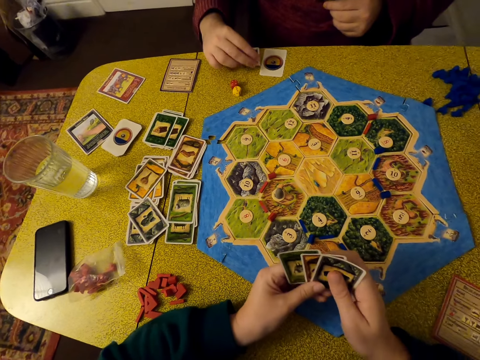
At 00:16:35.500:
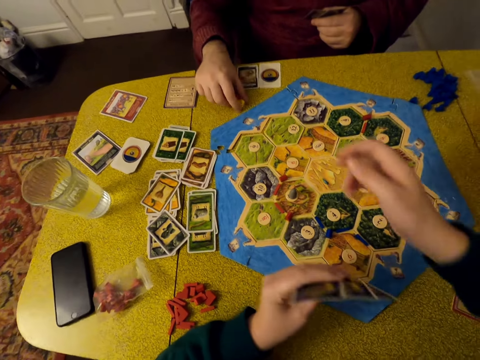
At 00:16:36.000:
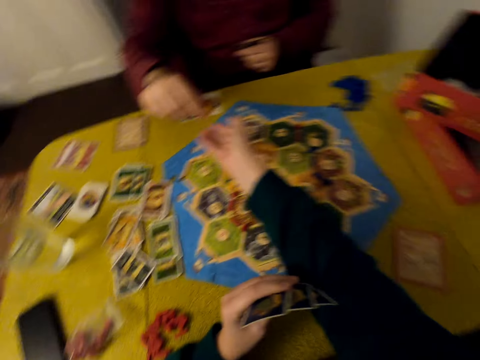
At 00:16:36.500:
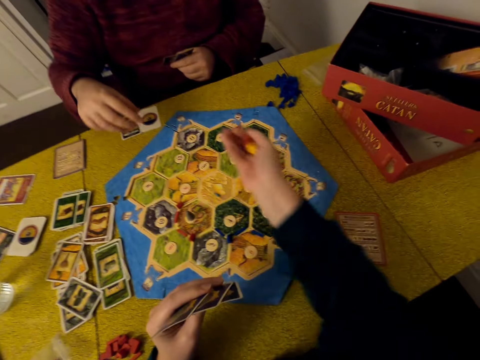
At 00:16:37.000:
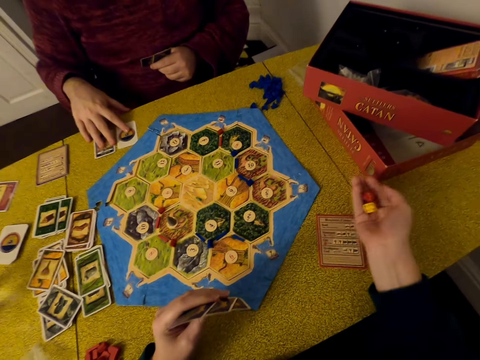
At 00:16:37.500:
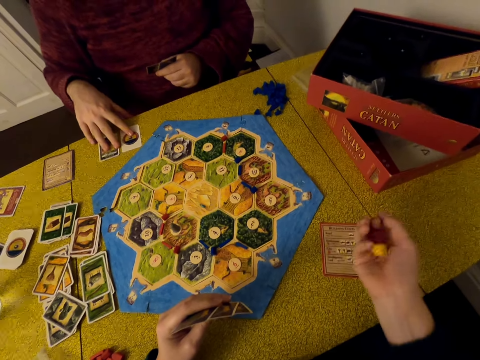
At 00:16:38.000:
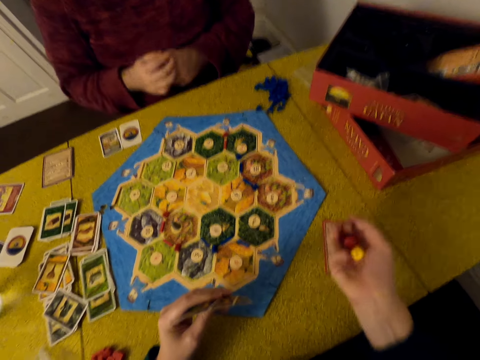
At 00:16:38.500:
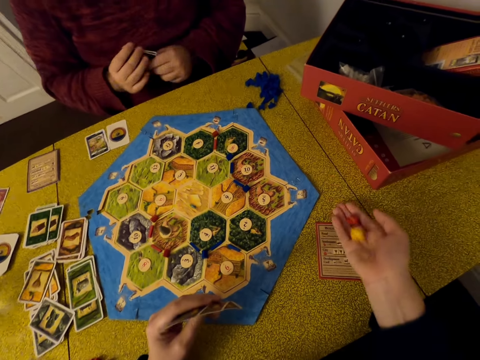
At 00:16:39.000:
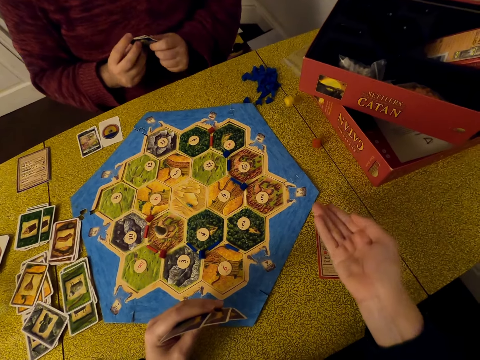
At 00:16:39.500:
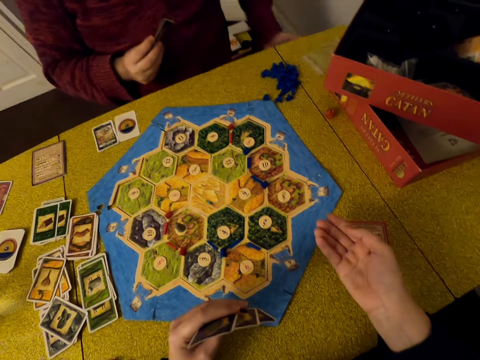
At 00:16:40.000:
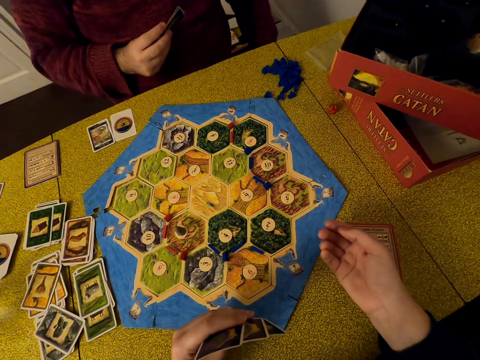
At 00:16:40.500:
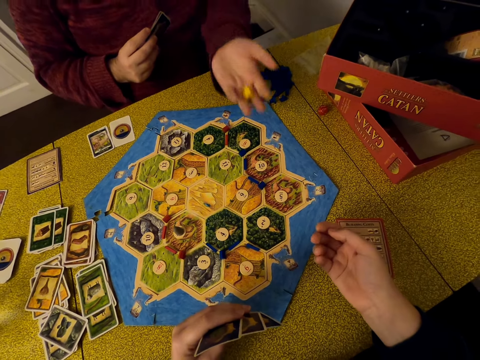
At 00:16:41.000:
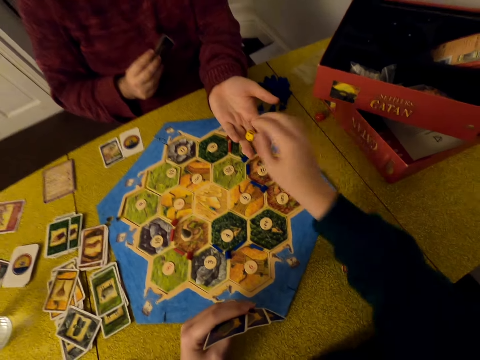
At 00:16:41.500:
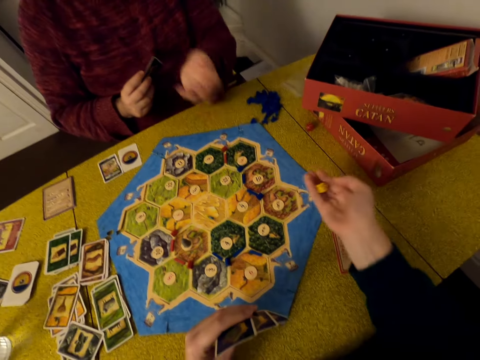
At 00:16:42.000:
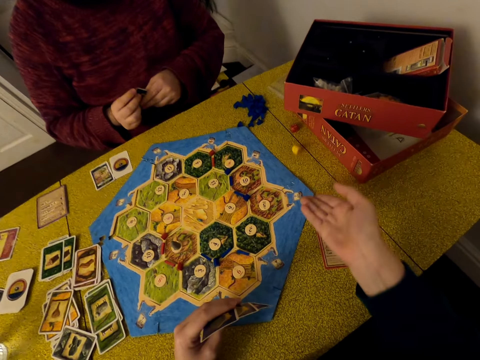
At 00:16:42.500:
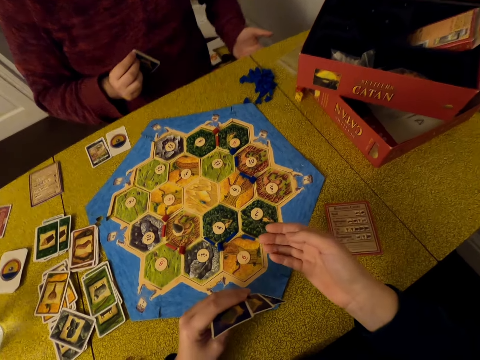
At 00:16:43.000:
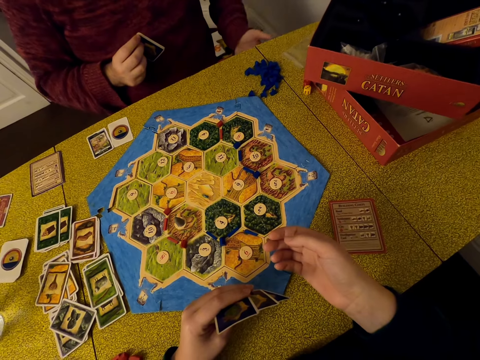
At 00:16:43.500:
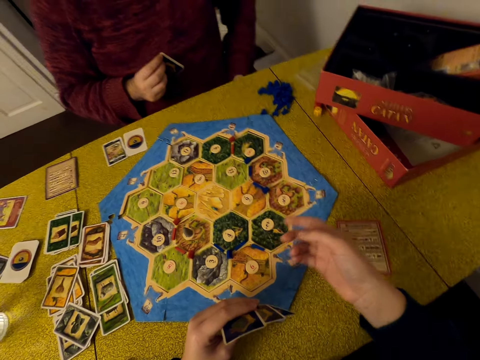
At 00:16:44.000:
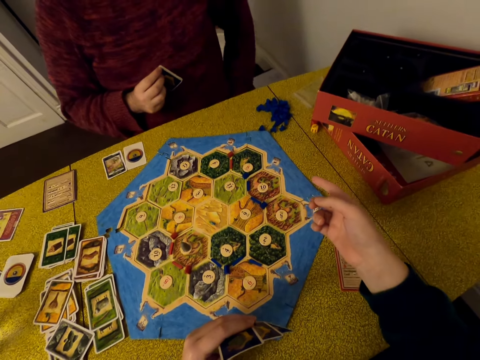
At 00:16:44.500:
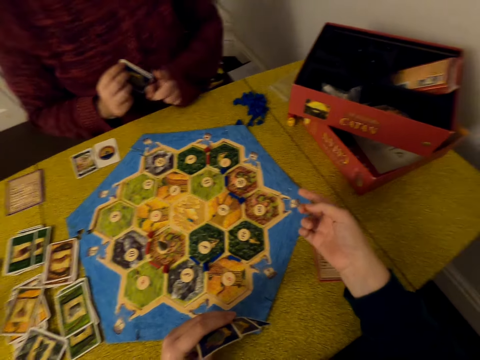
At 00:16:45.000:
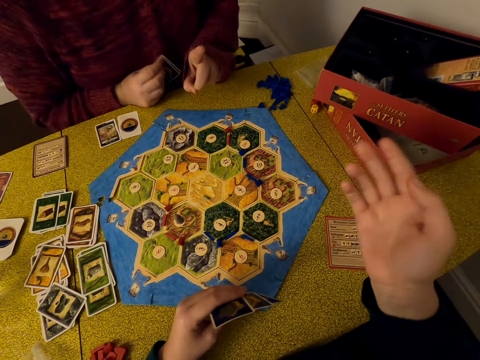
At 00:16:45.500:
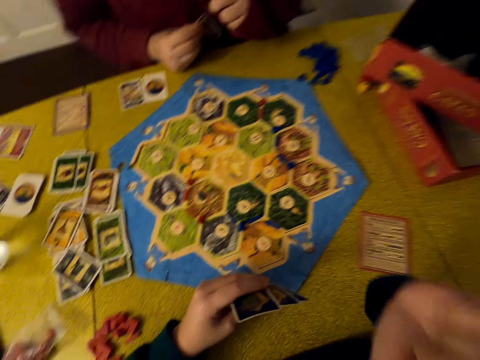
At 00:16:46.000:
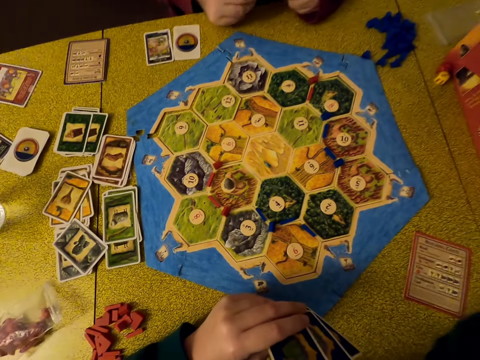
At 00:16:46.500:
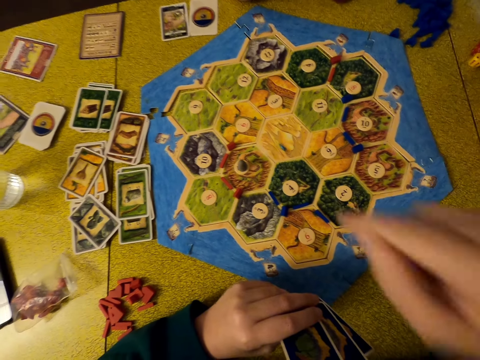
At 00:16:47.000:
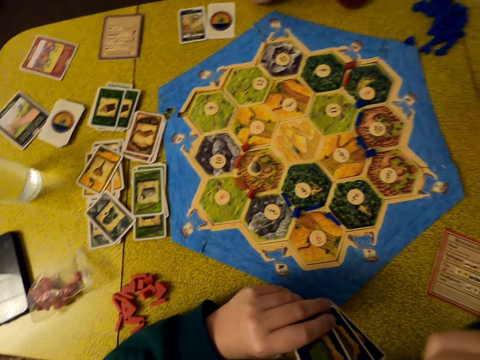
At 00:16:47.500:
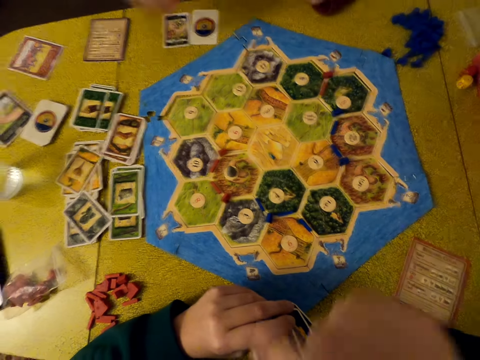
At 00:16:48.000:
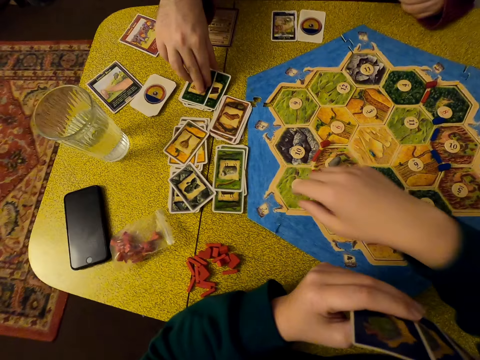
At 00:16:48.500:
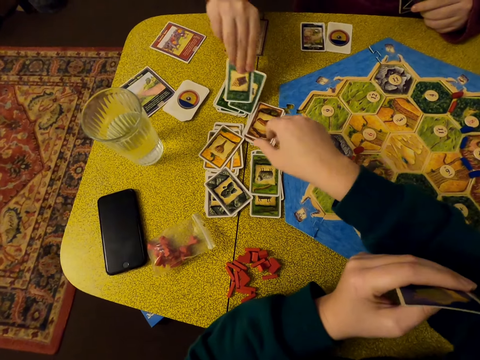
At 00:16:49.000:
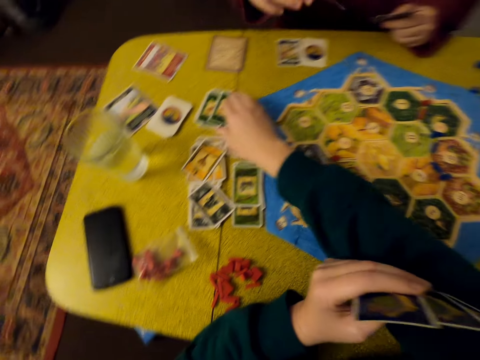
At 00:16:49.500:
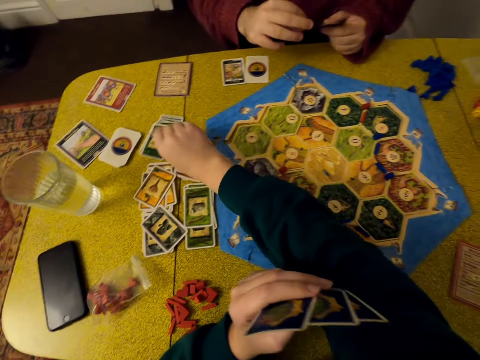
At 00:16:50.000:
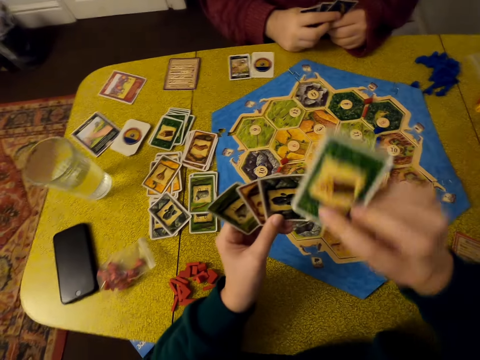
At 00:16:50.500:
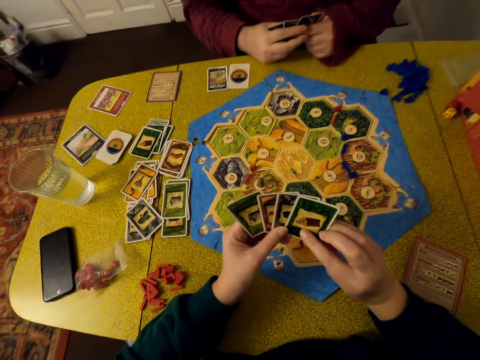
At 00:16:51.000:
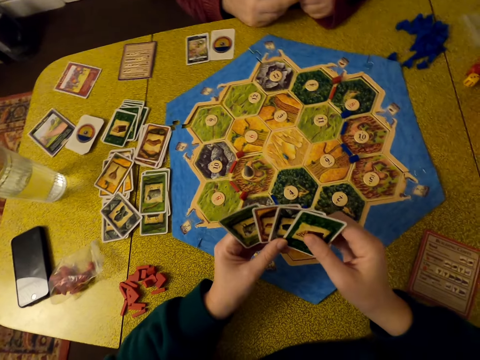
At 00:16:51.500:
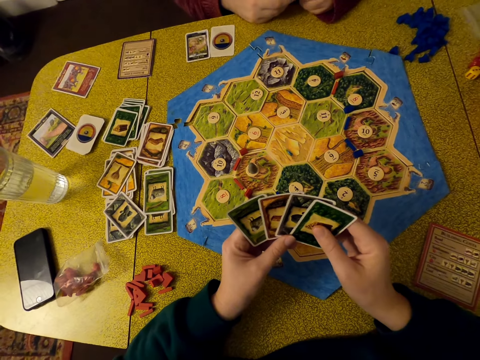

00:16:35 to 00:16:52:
The camera wearer holds cards. A man puts a card on the table and picks dice on the table. The camera wearer picks the dice from the man. The man gives the camera wearer the dice. The camera wearer shakes the dice. The man moves cards on the table. The camera wearer juggles the dice. The man holds cards. The camera wearer puts the dice on the table and drops the dice. The man picks the dice and gives the camera wearer a die. The camera wearer picks the die from the man, shakes the die, drops the die and puts the die on the table. The man holds cards and moves a hand. The camera wearer uses gestures and points on the table. The man uses gestures. The camera wearer looks around, uses gestures and looks around. The man picks cards on the table and picks a card on the table. The camera wearer picks a card on the table. The man holds cards. The camera wearer holds cards.

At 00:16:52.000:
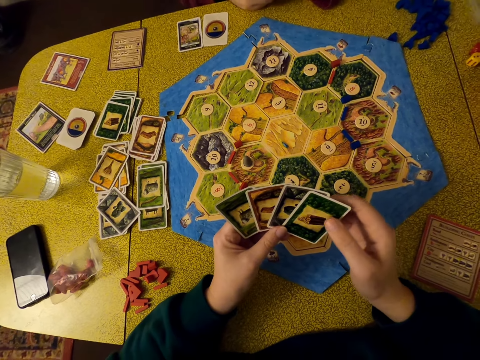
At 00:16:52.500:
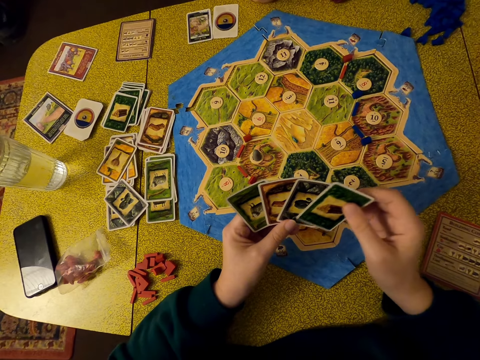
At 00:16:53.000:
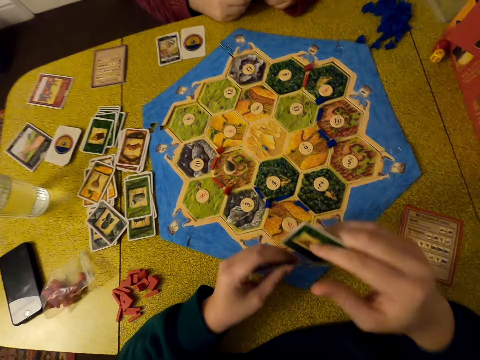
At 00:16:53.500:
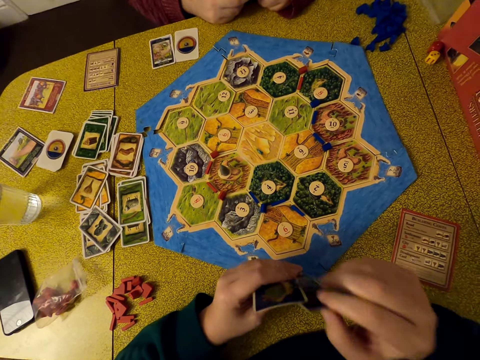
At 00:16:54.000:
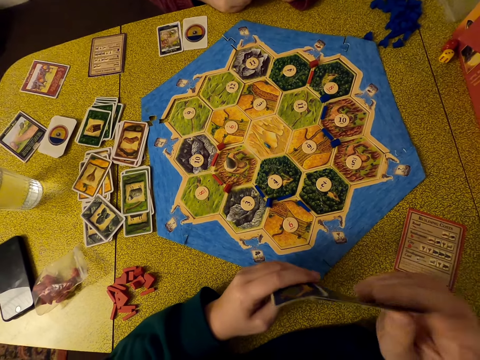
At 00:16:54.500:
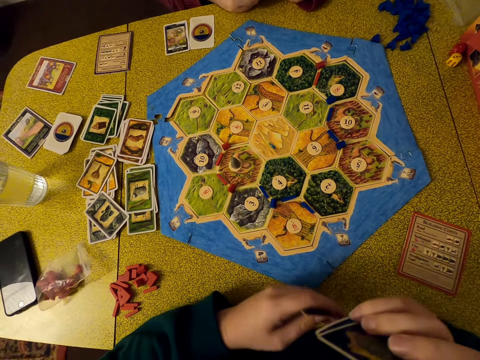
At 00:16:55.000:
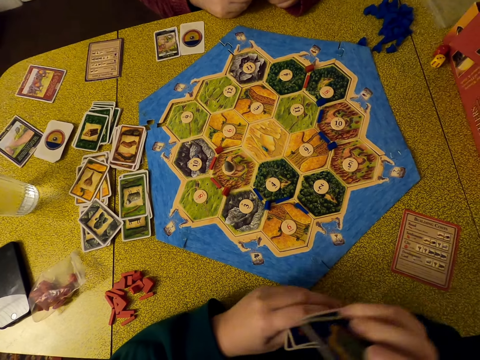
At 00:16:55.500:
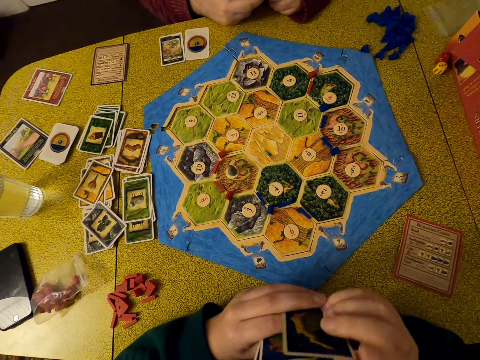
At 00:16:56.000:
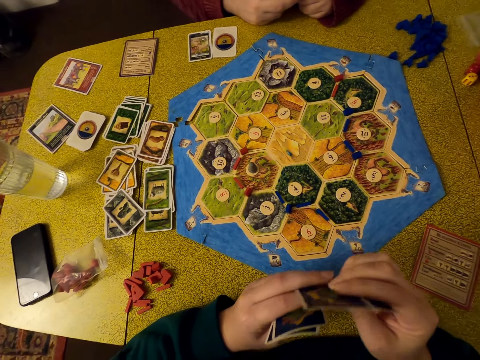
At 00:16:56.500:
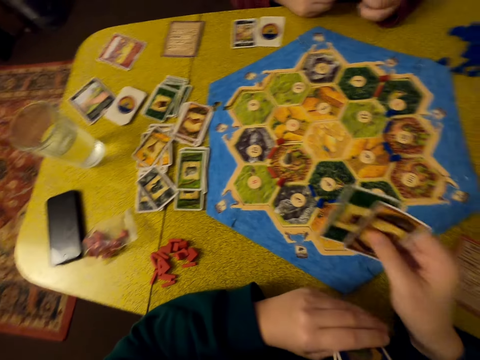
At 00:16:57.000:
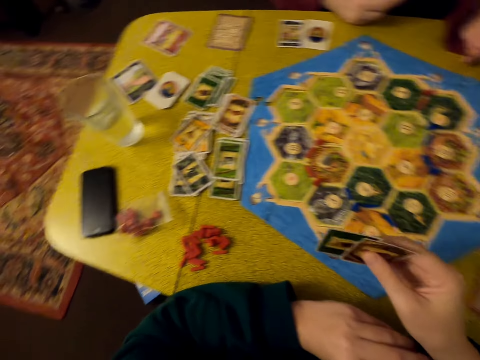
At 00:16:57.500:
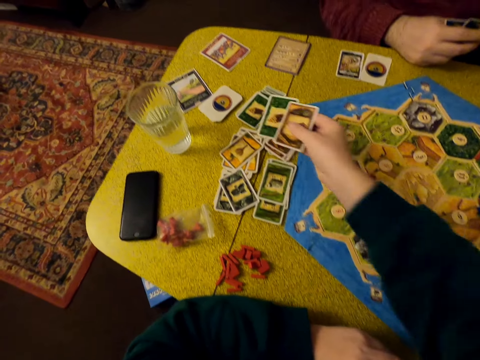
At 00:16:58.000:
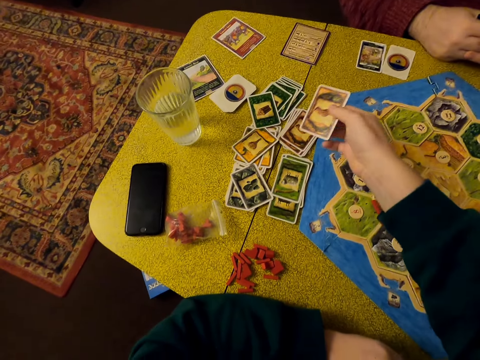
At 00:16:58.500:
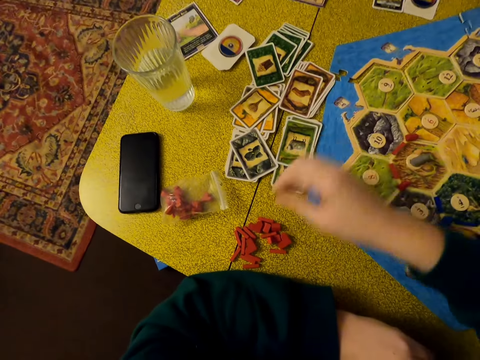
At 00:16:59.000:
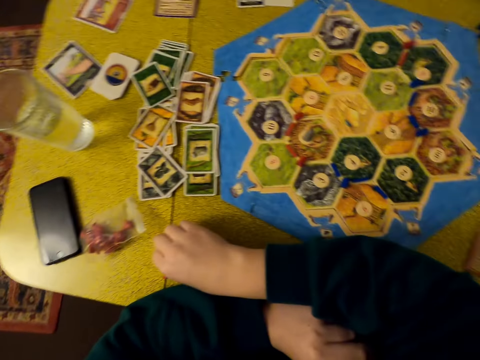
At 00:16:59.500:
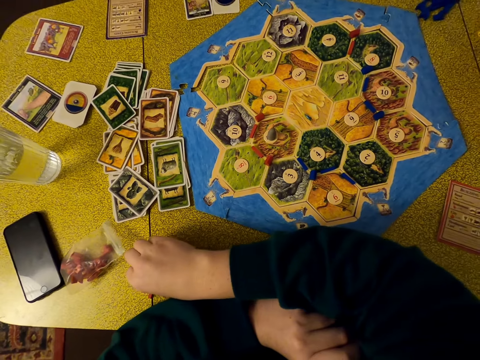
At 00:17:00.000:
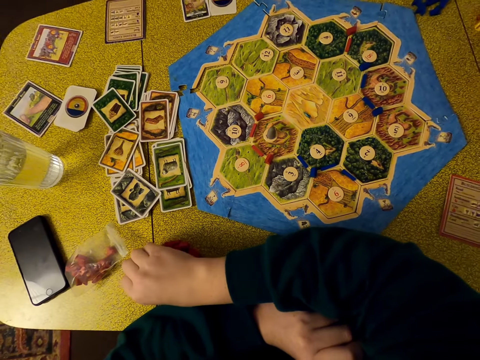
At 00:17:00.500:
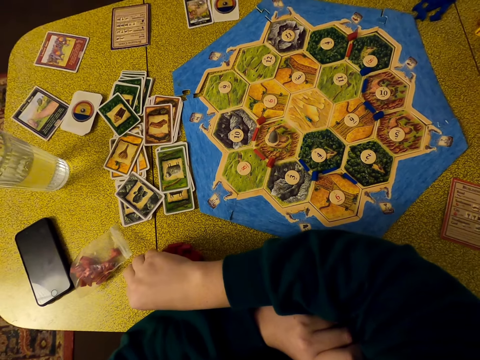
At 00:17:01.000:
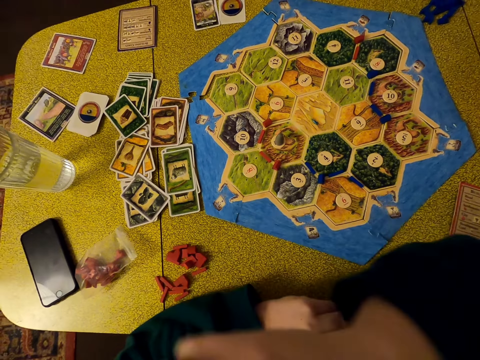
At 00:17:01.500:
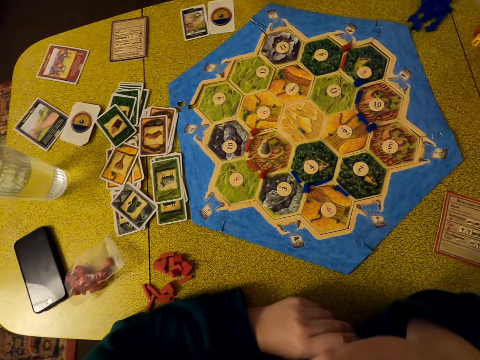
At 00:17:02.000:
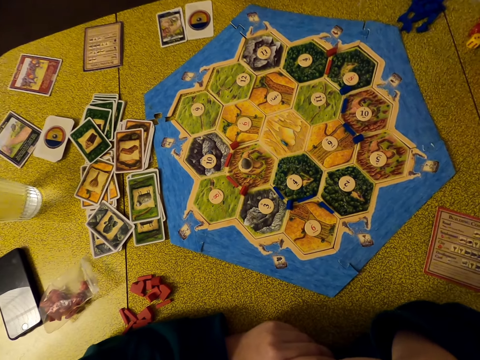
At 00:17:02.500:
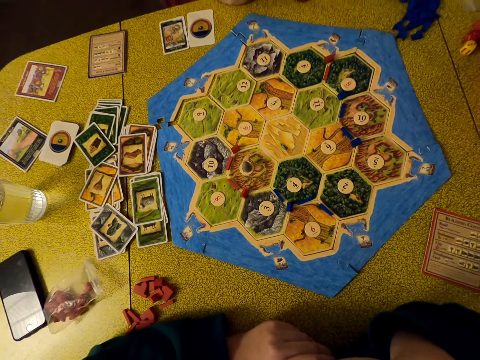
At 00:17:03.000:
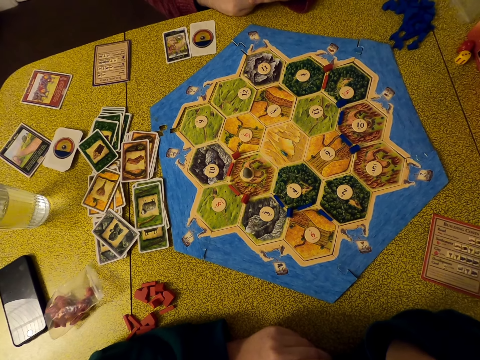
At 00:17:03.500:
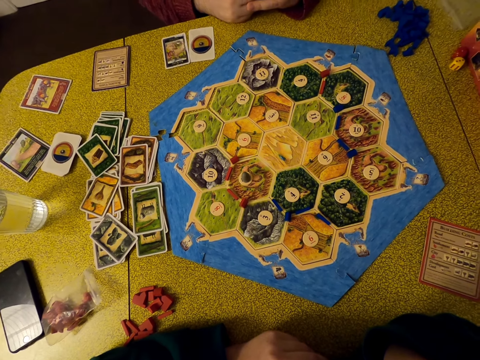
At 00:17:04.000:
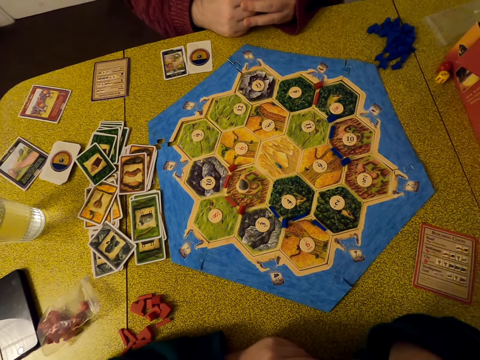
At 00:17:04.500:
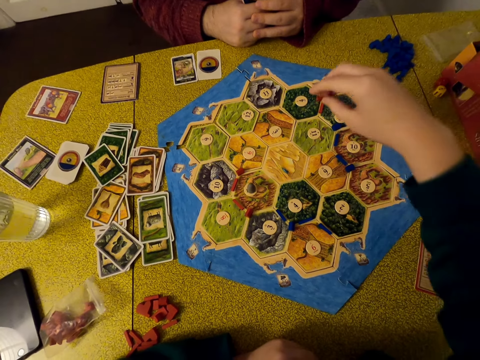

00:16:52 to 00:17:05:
The camera wearer picks cards and selects the cards. A man moves a hand. The camera wearer moves a hand, puts the cards on the table, picks a brick on the table and looks around. The man holds cards.
